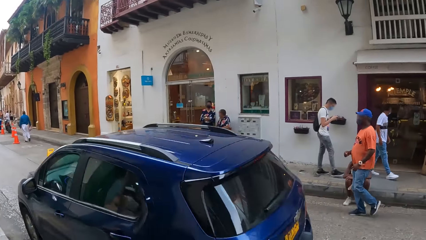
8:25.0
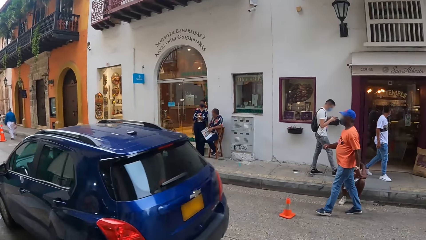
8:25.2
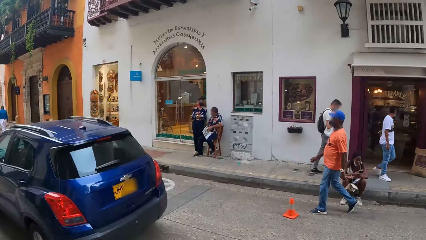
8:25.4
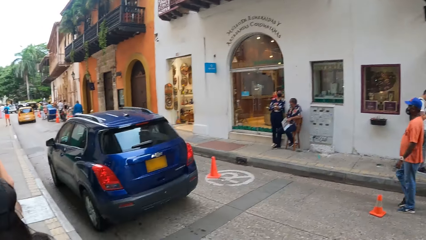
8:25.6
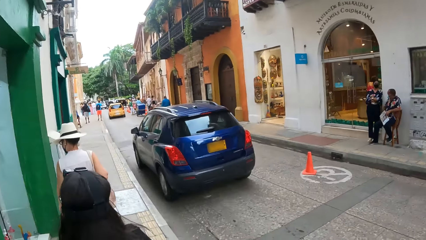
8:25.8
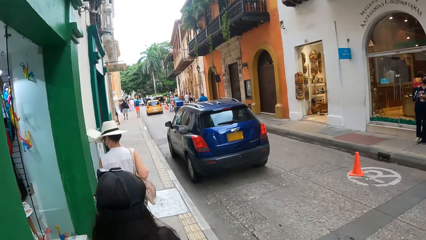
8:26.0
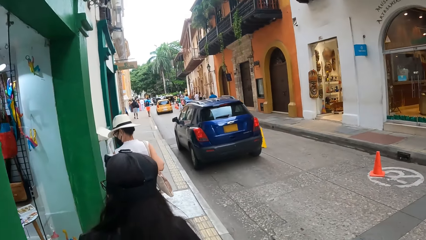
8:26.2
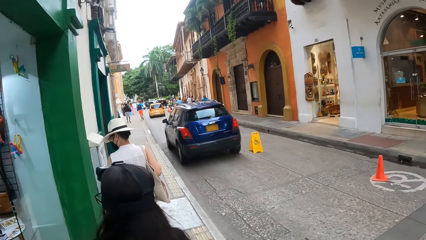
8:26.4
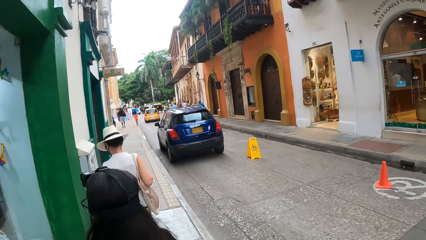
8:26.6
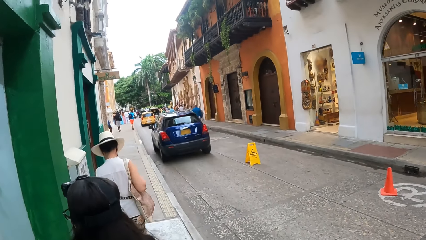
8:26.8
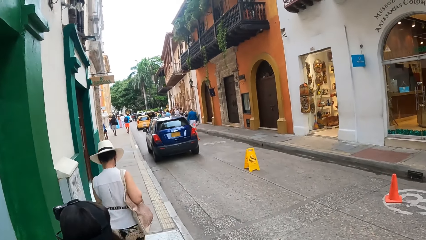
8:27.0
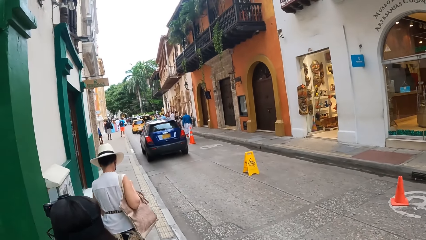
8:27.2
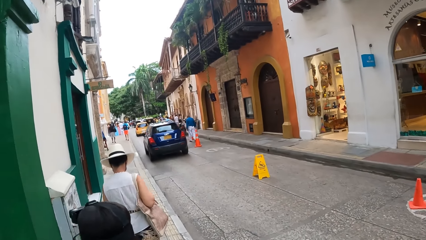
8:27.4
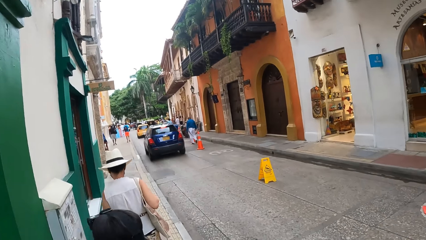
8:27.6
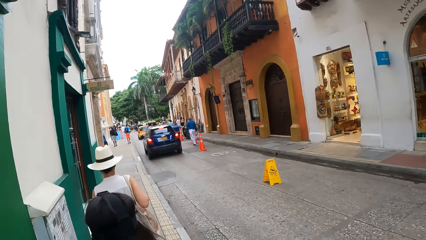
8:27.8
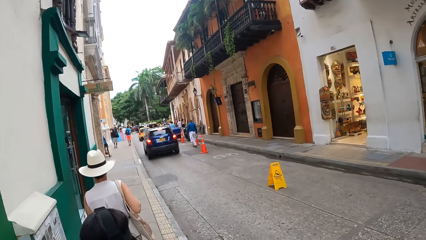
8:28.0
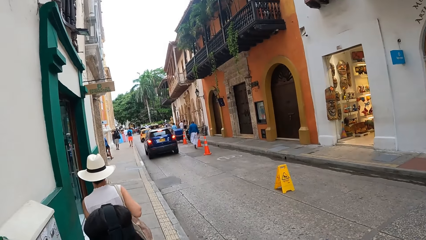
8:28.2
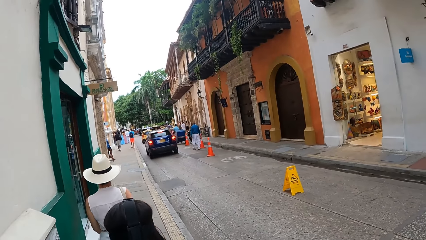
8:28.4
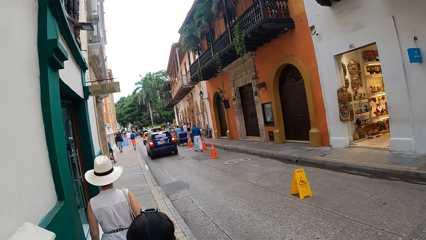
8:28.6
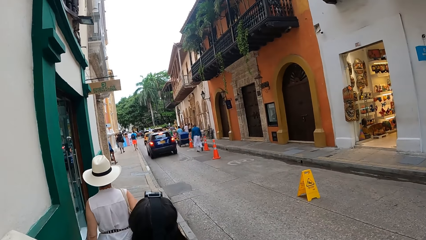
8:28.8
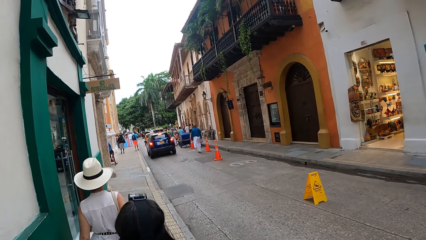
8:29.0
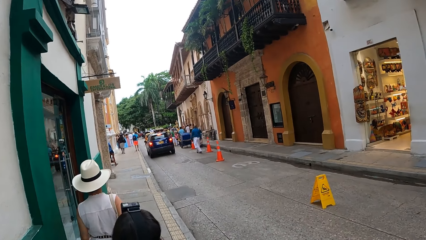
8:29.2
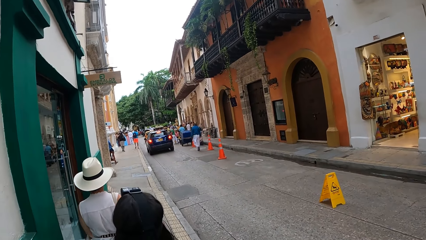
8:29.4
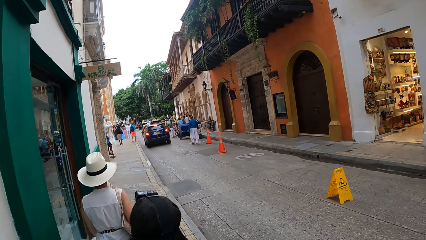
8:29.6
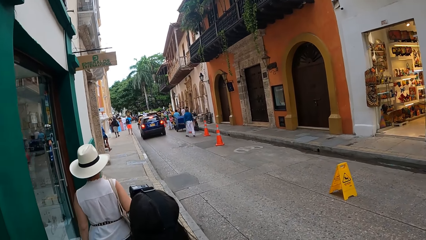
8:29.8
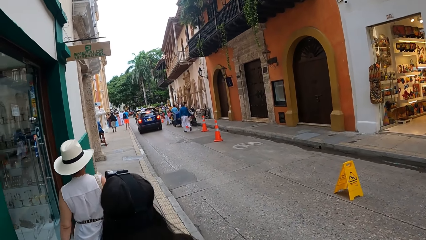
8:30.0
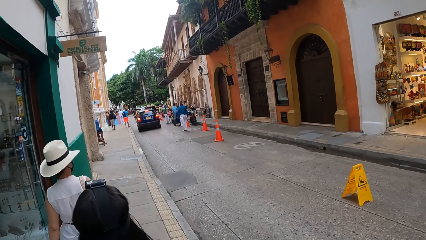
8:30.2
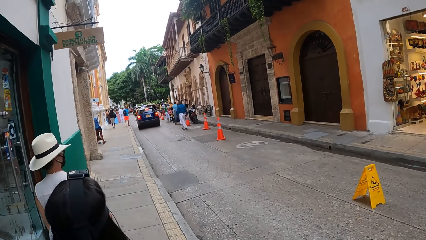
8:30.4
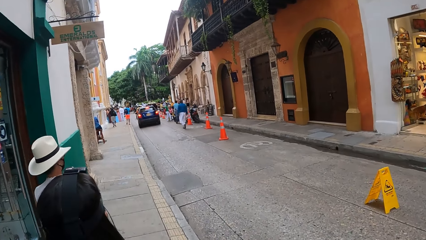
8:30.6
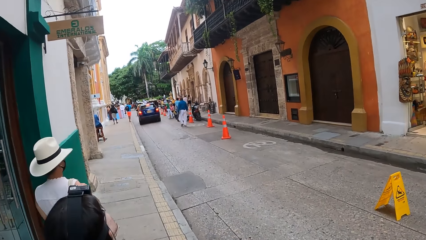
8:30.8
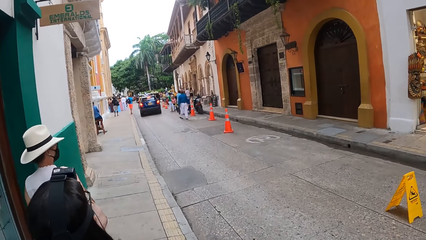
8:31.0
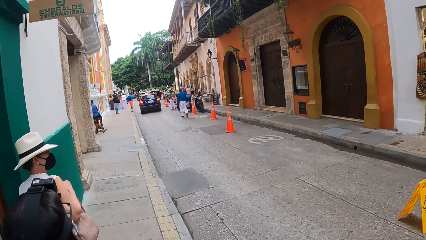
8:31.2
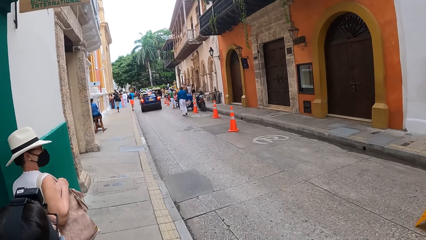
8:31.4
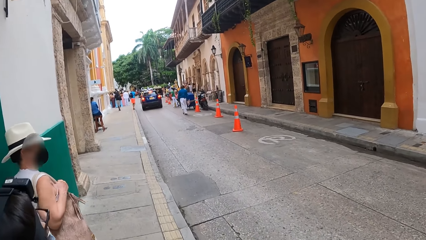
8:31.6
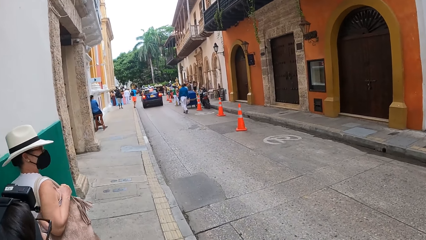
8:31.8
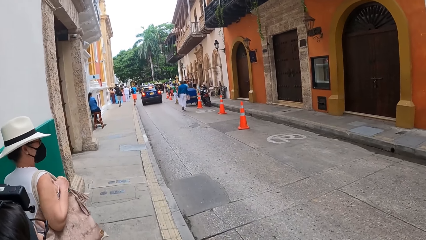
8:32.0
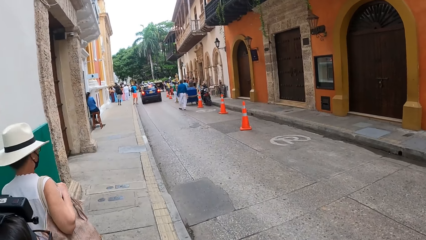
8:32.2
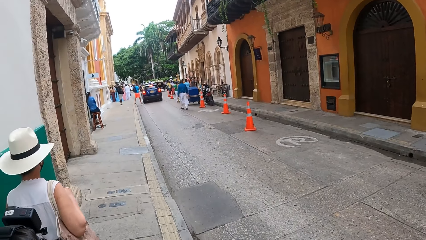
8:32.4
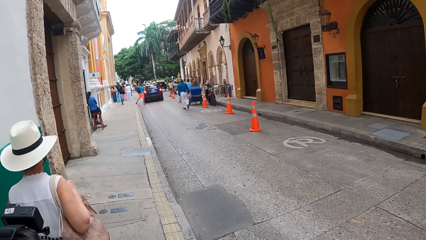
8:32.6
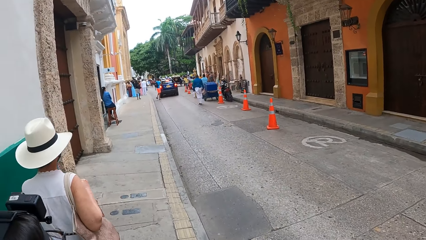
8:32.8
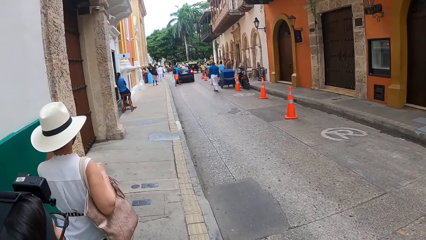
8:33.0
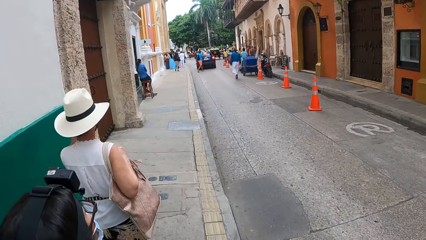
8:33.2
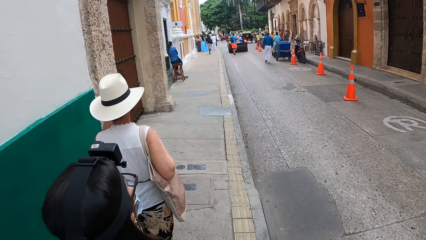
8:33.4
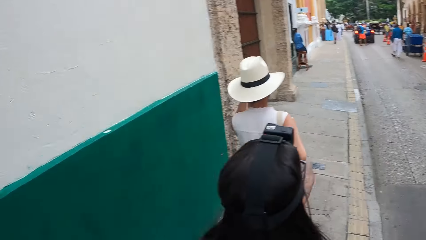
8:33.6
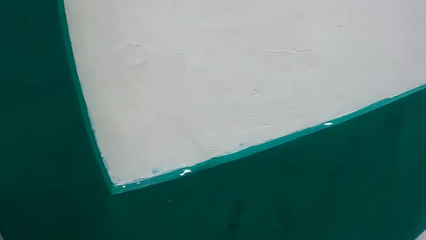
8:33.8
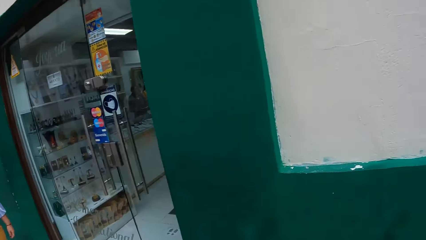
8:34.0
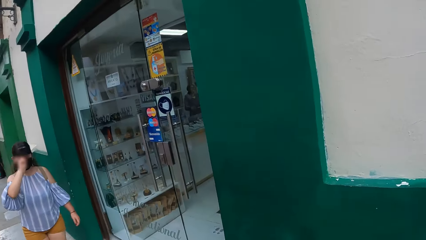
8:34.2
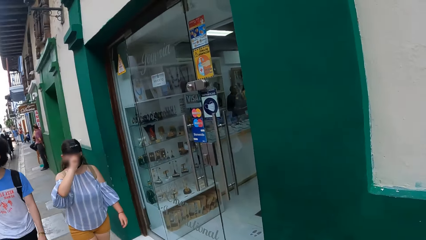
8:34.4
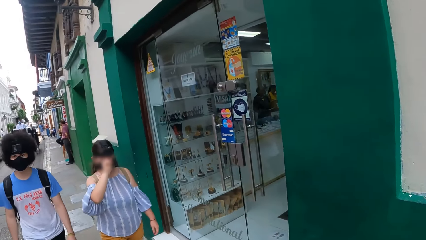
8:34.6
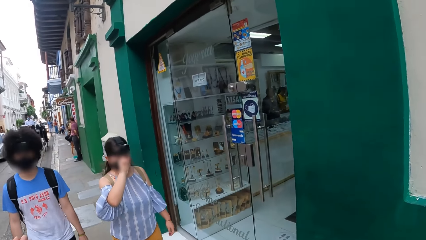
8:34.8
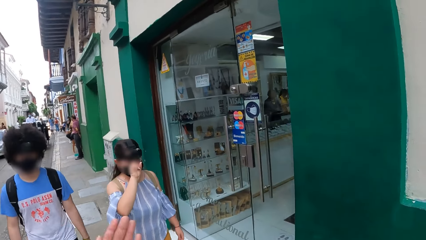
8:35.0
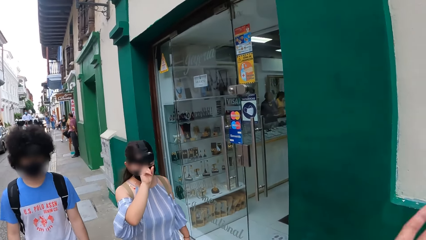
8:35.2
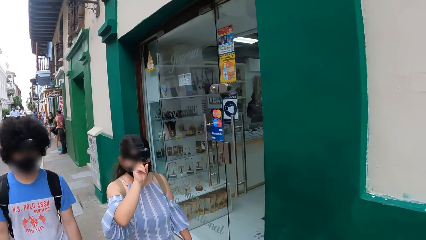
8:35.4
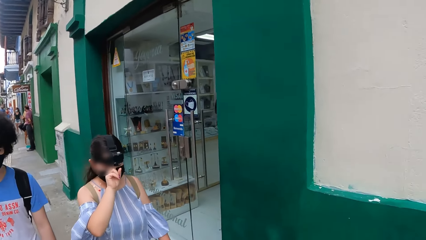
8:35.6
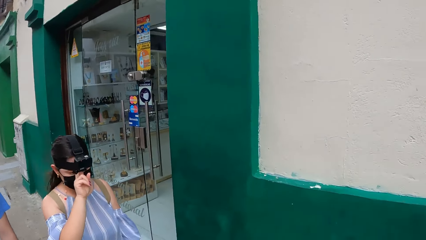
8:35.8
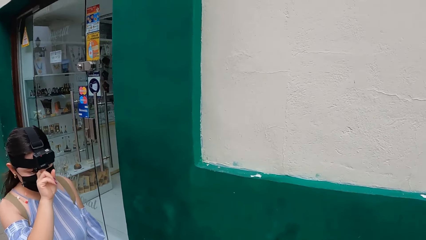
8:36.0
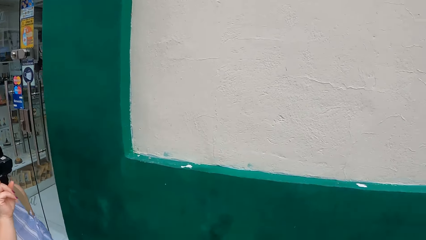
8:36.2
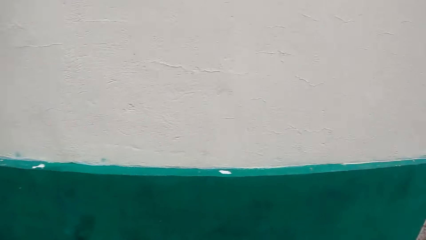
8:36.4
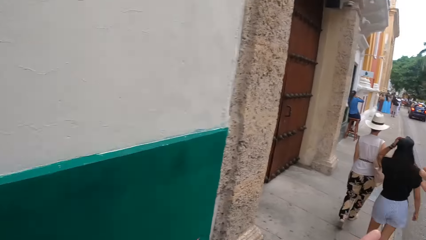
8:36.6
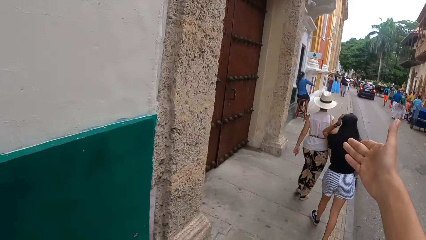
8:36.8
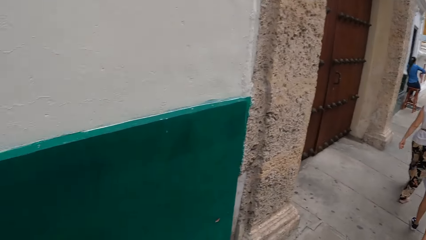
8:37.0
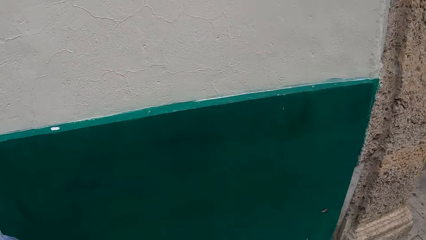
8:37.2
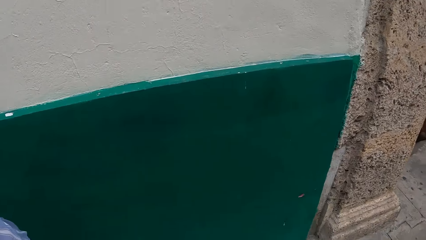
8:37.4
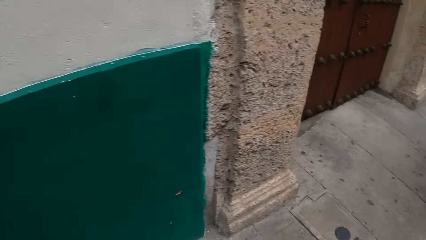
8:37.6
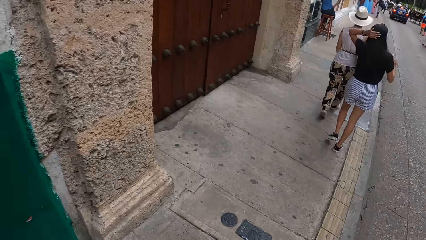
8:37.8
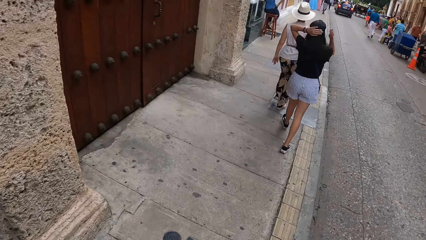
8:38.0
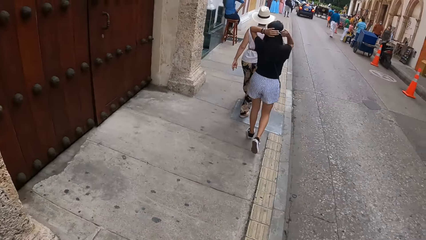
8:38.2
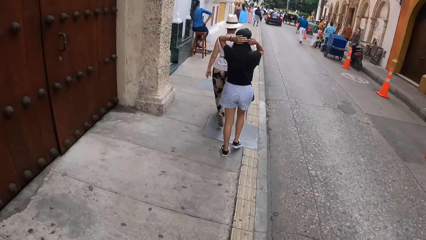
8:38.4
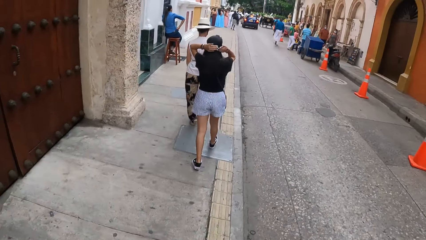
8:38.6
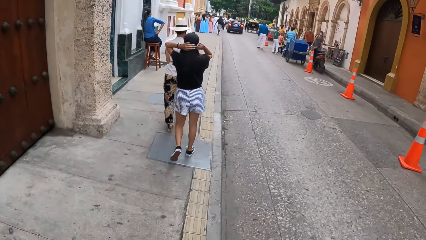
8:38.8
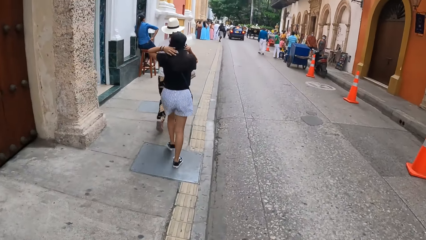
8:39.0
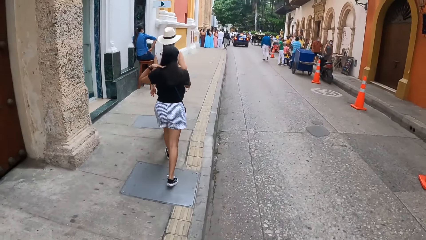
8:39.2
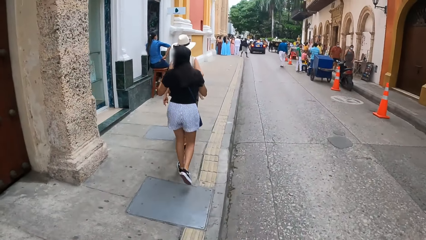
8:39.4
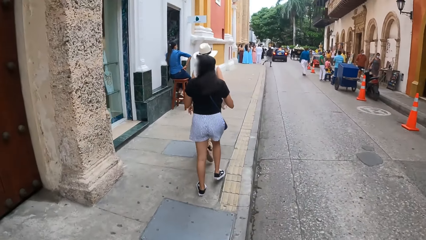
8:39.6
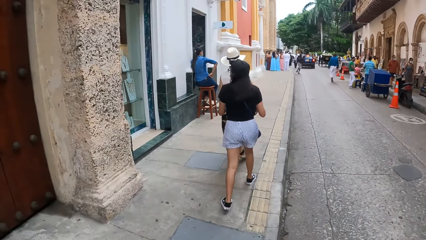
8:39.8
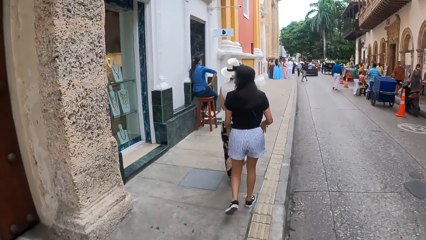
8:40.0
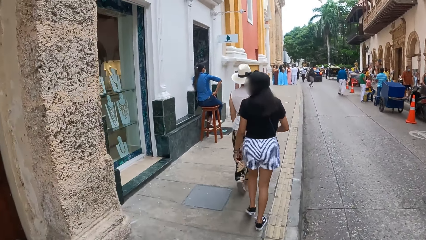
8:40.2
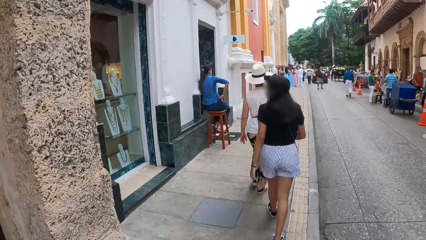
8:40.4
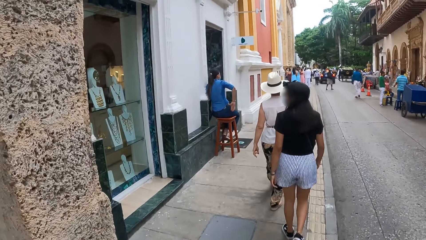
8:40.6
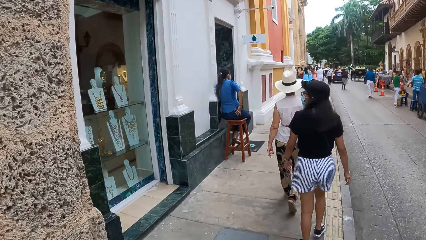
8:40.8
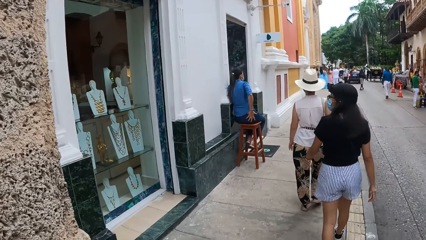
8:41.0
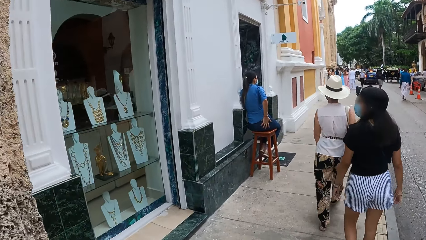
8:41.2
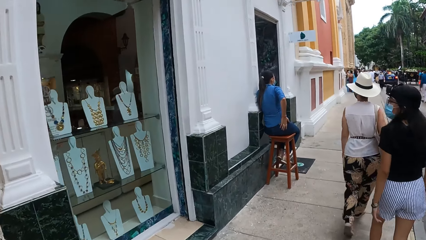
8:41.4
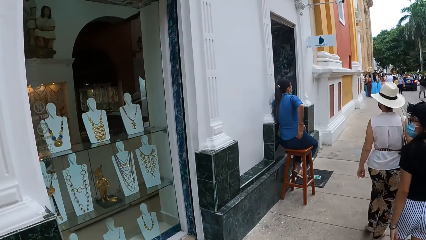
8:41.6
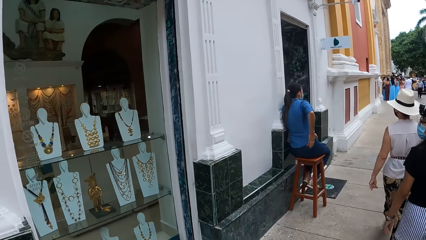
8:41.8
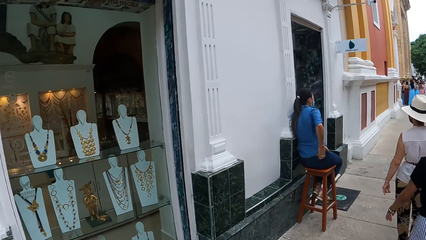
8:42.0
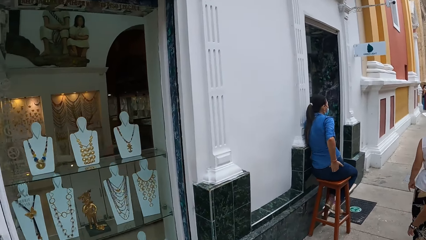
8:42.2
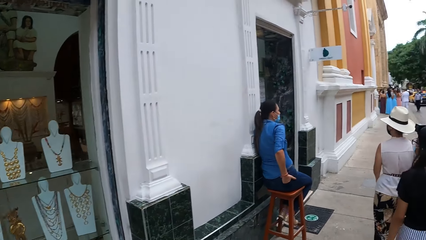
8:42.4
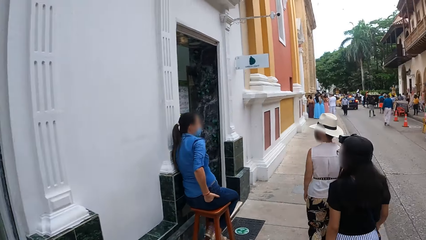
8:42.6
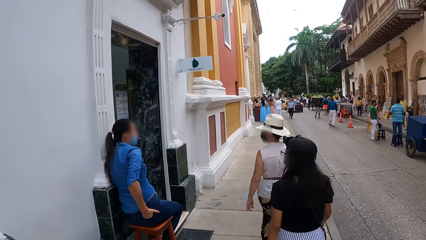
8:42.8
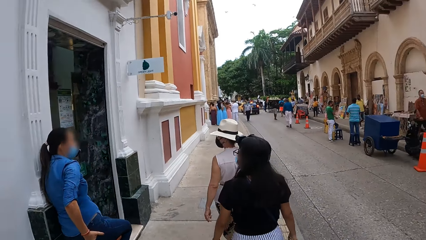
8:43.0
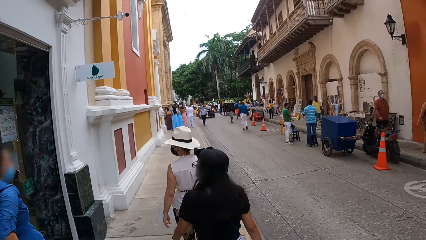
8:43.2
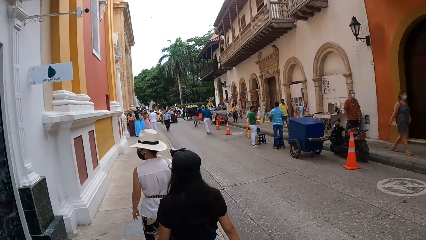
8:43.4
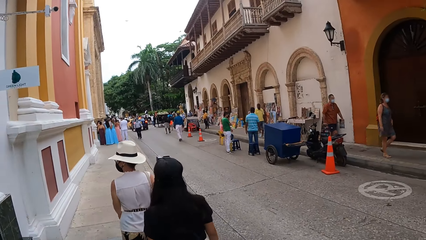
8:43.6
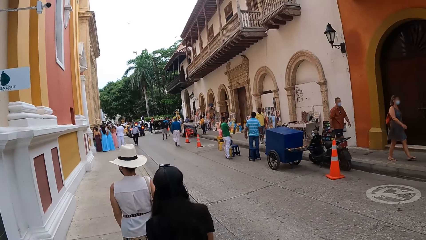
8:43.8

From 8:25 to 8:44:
The camera wearer looks around and walks around. The person walks around. The lady adjusts the camera. The camera wearer looks around. The other person walks around. The camera wearer interacts with the other person. The first person walks around. The camera wearer walks around. The other lady touches the hair.
